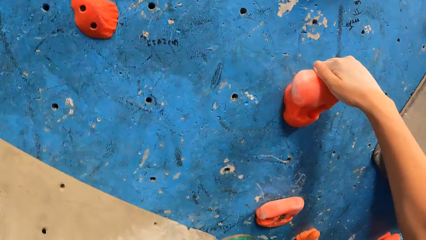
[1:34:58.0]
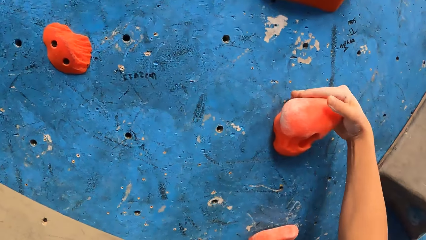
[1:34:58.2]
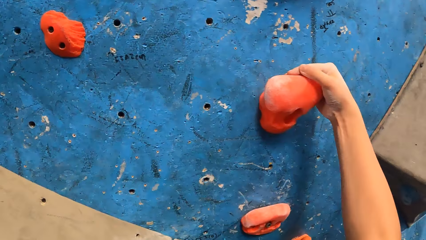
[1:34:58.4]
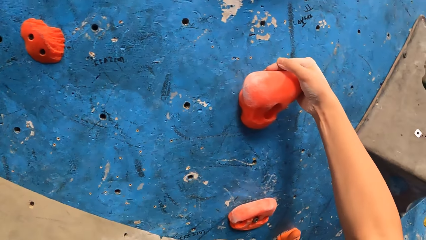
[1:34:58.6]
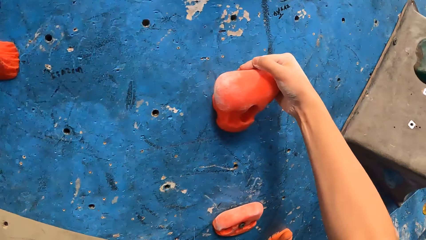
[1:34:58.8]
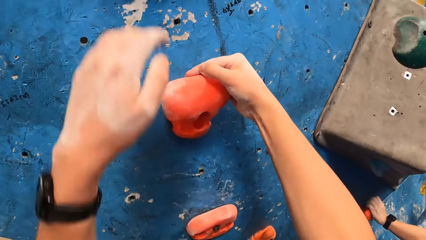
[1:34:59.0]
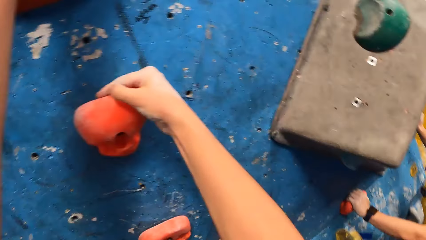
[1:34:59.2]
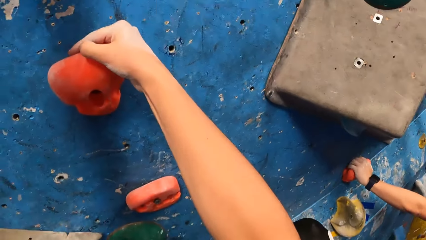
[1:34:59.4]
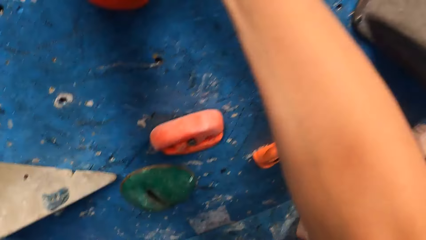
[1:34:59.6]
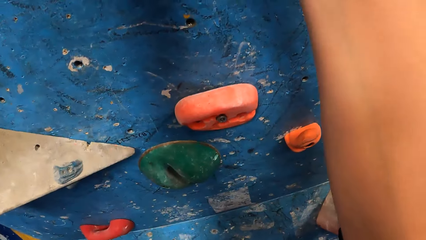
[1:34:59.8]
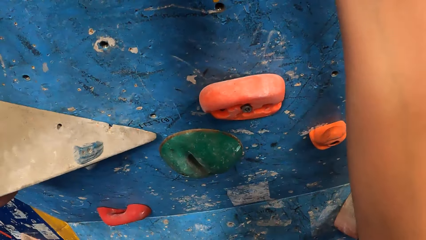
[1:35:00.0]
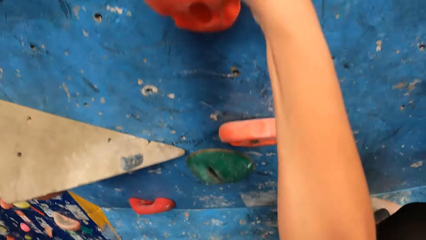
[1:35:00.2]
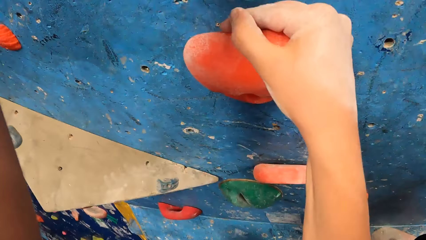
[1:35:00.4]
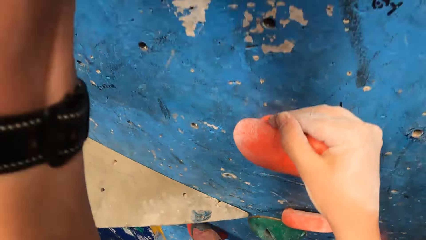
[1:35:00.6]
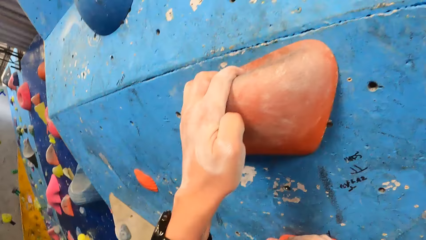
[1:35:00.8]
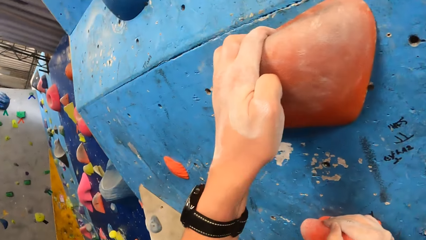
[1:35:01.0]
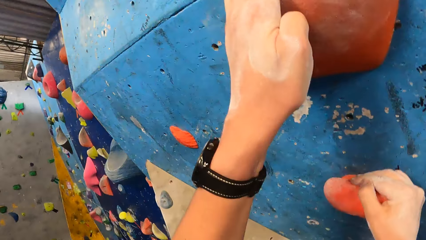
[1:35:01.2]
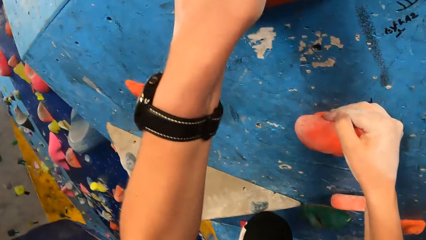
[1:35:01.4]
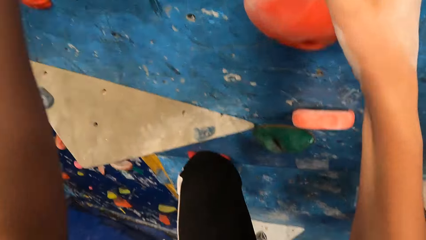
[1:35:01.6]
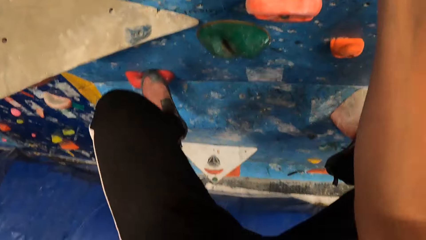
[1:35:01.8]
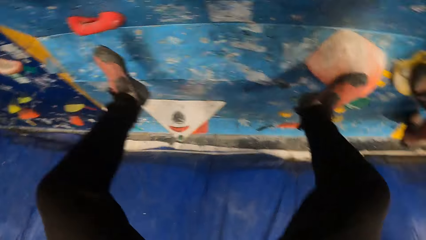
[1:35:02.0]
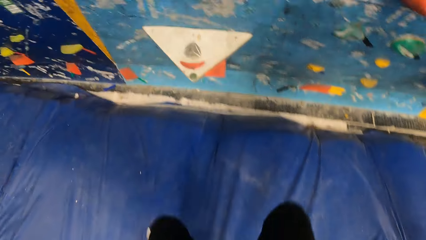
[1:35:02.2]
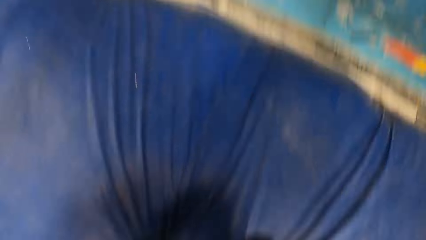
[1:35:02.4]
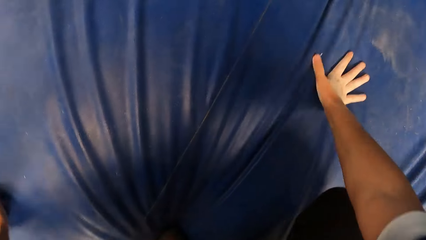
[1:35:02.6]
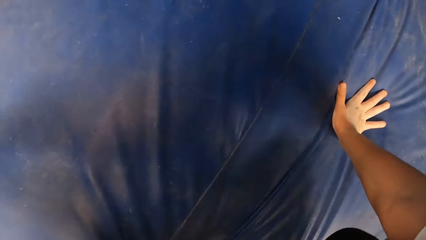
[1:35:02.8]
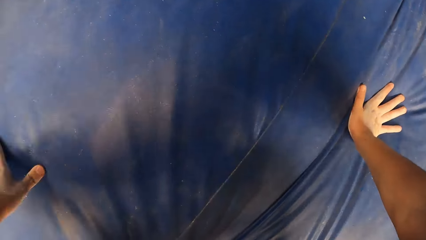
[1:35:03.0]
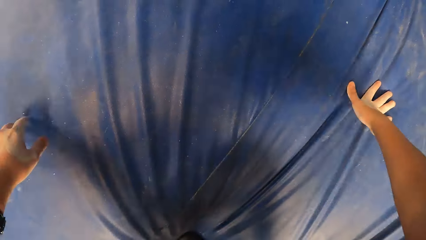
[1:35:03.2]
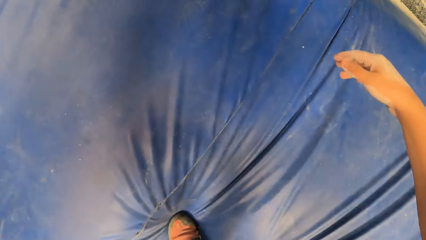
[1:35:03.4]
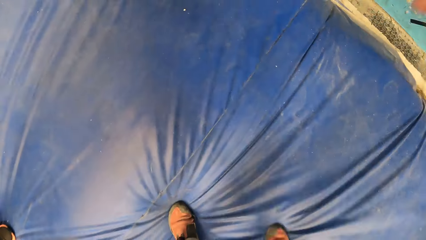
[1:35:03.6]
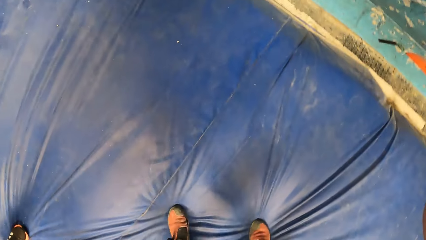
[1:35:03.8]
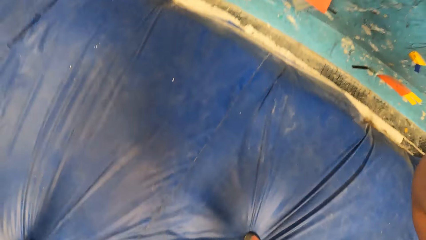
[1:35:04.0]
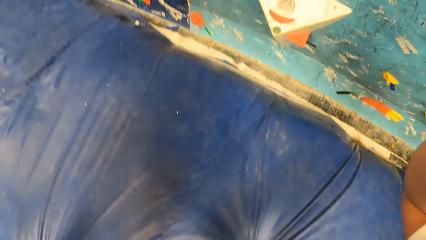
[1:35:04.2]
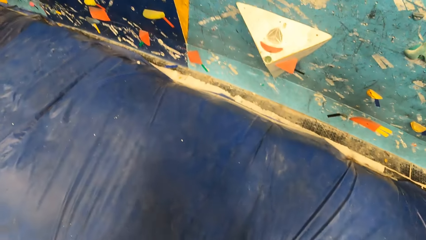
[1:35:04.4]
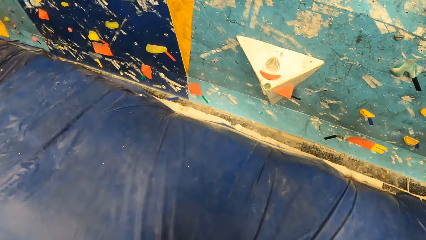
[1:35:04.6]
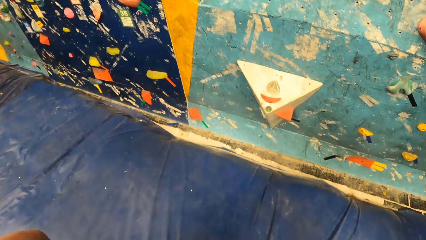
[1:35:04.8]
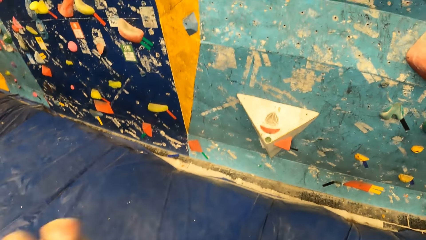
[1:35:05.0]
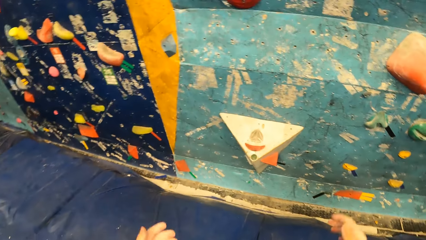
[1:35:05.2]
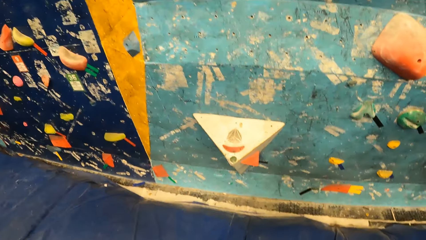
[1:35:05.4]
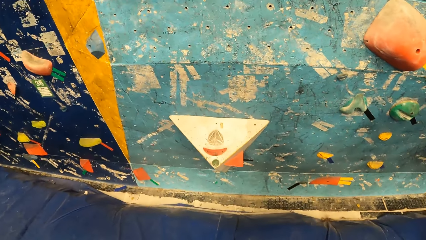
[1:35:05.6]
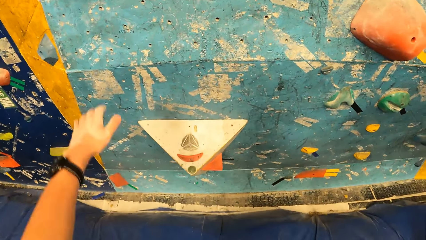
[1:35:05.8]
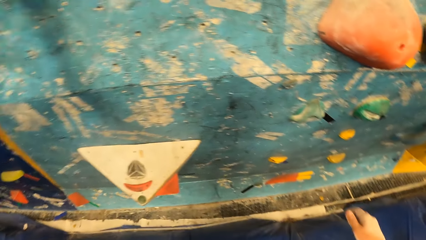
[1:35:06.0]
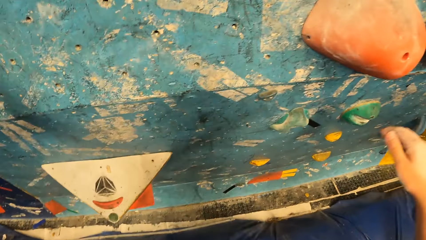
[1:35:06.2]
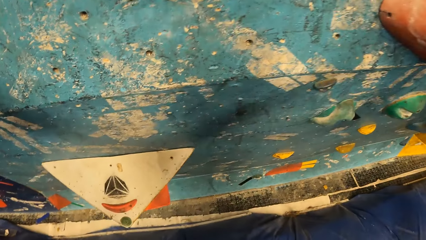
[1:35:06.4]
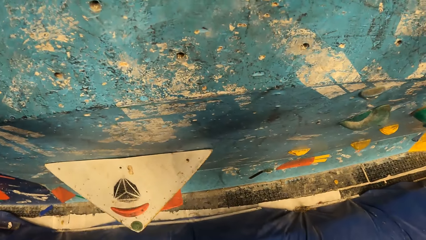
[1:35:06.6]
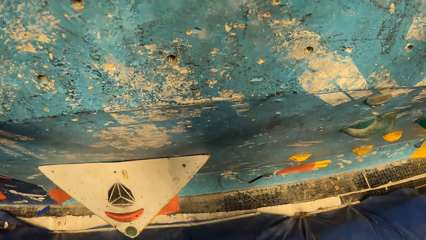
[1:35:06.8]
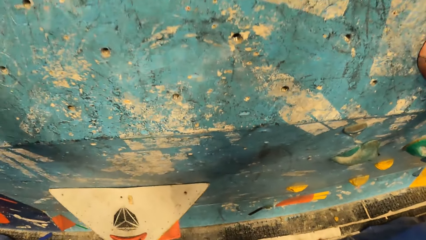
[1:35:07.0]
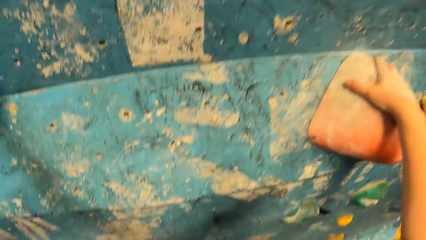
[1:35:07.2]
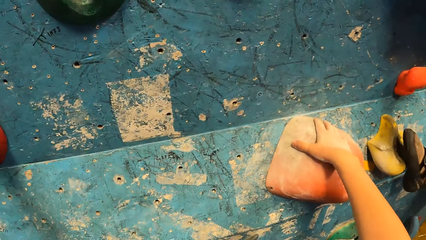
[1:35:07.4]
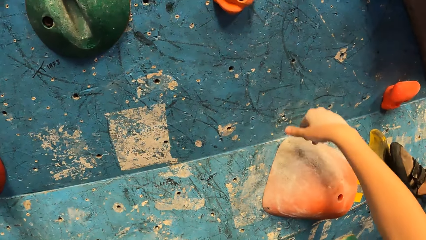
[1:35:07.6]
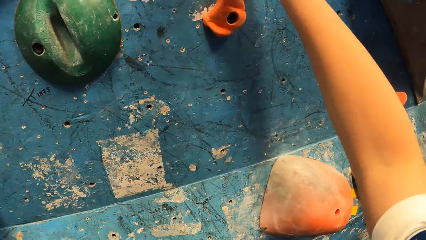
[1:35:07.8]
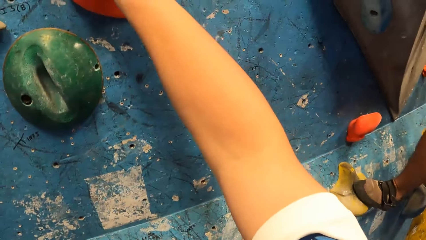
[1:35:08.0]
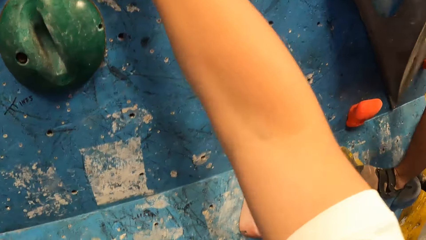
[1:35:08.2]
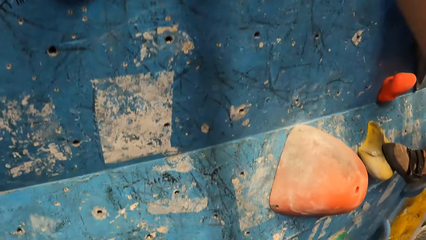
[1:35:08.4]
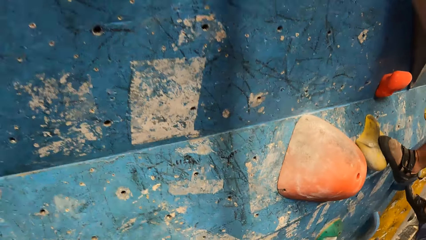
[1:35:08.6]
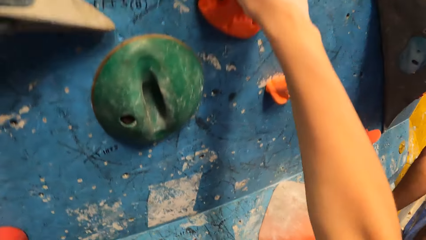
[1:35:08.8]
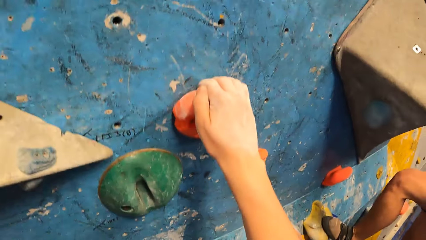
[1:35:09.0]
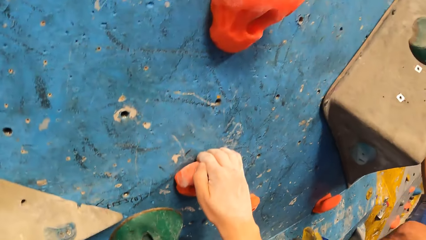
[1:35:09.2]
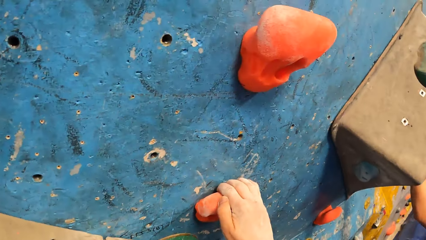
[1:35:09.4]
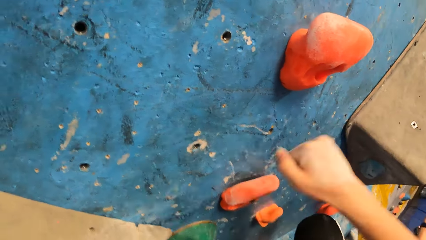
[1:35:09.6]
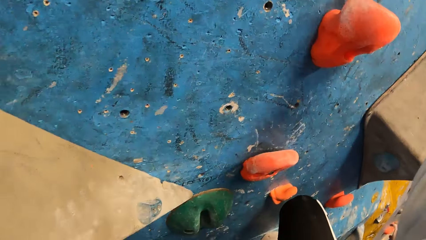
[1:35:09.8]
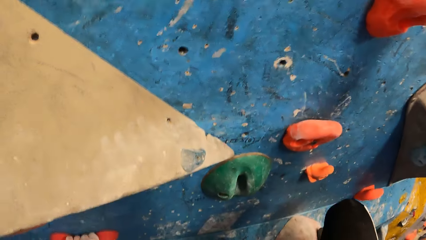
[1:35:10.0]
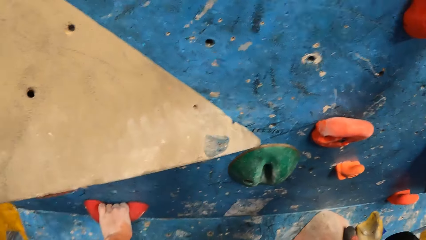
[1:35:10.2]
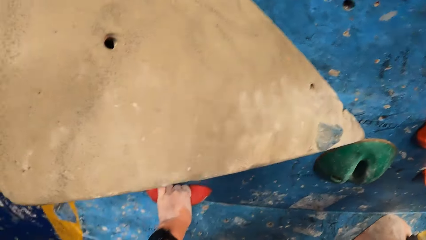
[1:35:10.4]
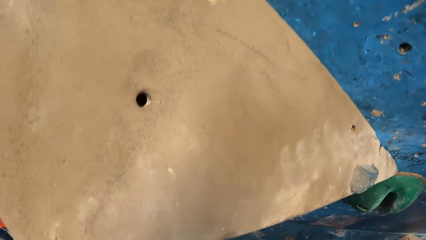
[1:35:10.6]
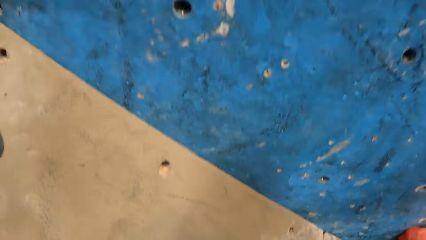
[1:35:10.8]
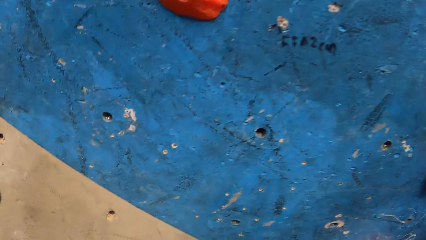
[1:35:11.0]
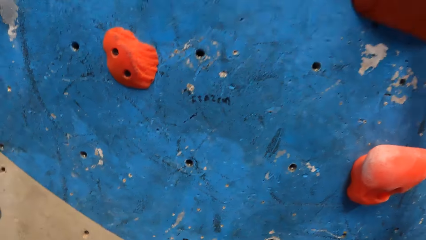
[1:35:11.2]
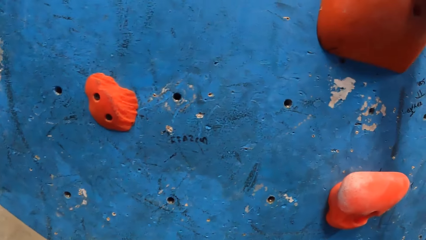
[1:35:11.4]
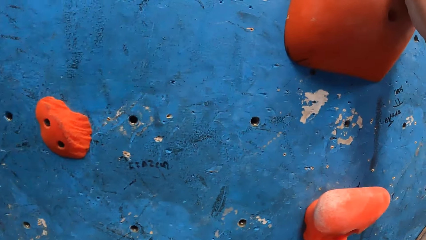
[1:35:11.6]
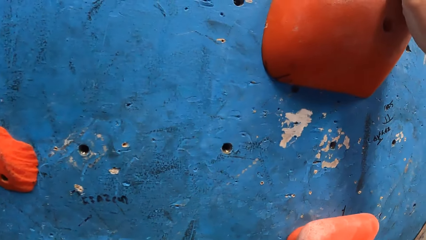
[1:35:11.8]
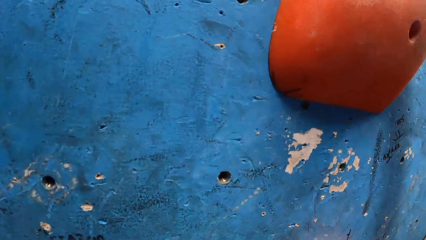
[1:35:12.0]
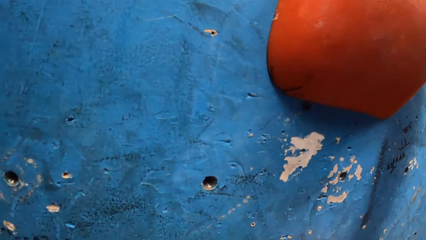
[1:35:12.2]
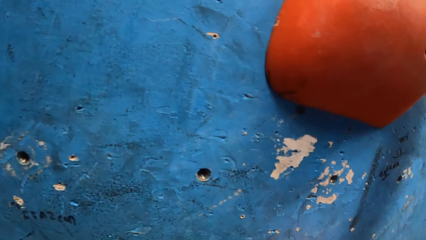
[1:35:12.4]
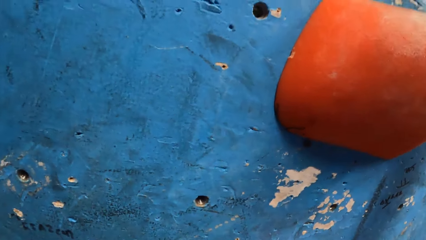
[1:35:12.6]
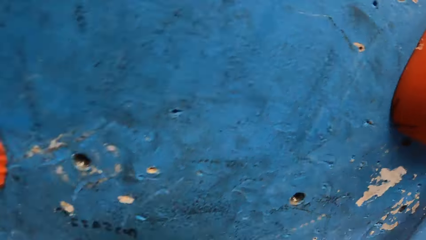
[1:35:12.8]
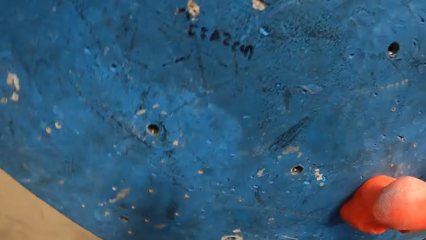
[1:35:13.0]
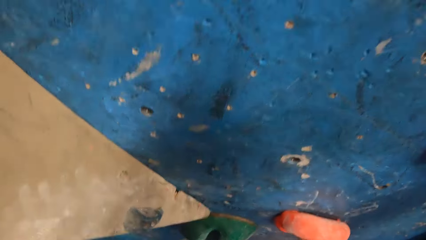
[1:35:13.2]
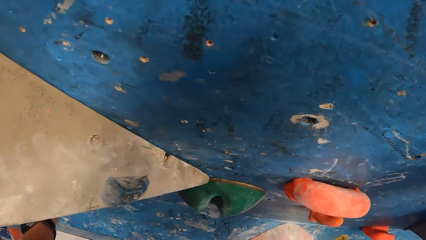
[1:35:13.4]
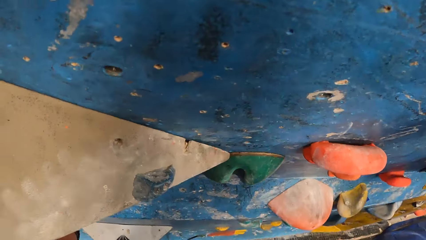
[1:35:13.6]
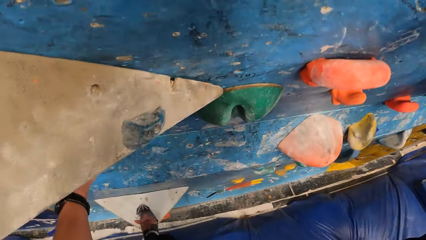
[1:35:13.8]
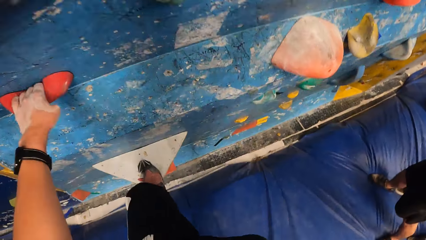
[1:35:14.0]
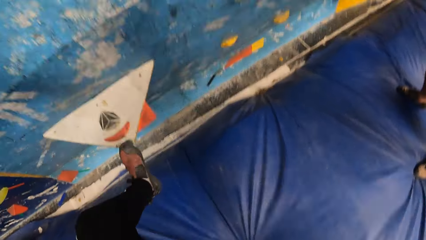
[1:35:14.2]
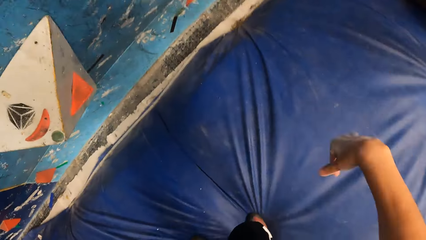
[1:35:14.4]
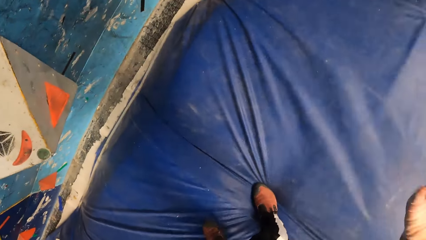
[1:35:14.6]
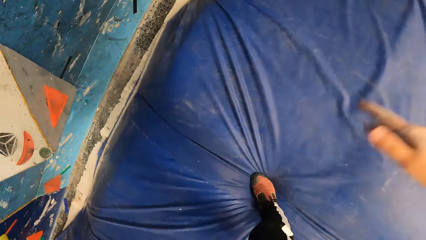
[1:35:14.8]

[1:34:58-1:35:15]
The camera wearer jumps down from the climbing stones on the wall. They touch down. They look at the wall. They climb the climbing stones on the wall. They jump down from the climbing stones on the wall.
